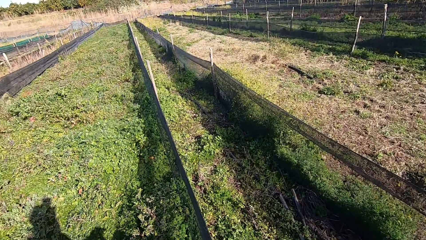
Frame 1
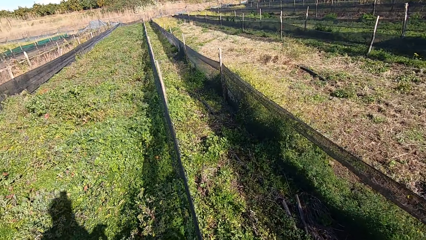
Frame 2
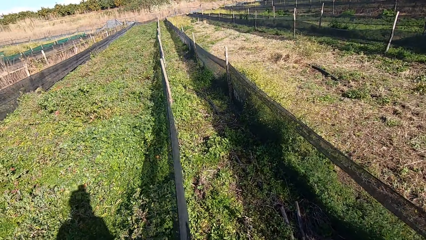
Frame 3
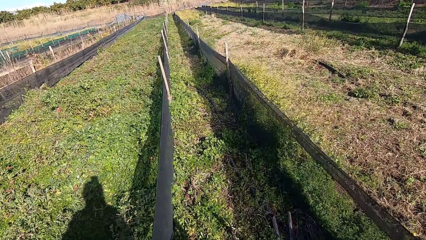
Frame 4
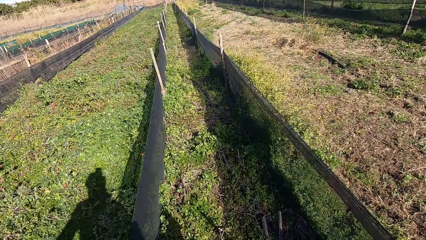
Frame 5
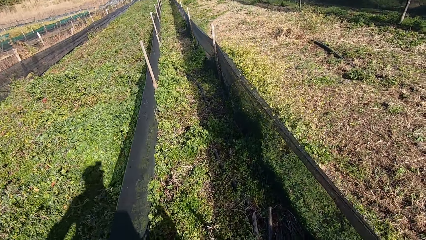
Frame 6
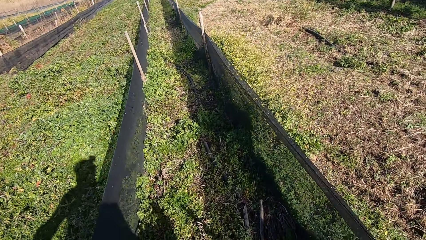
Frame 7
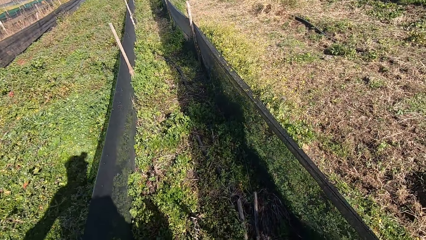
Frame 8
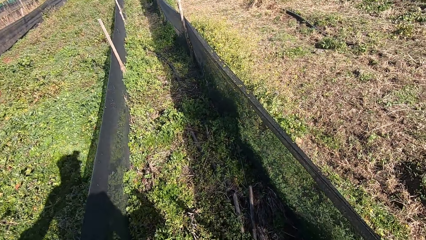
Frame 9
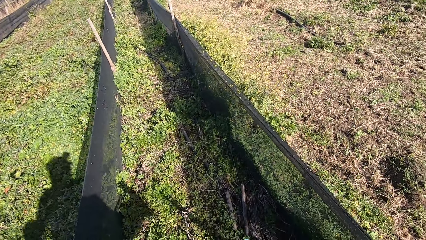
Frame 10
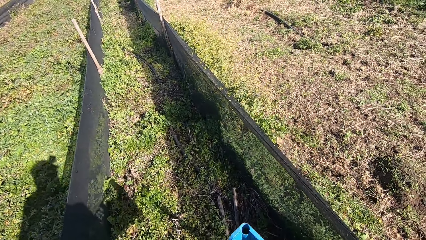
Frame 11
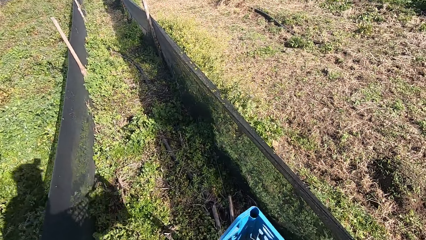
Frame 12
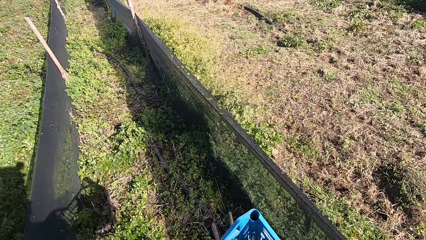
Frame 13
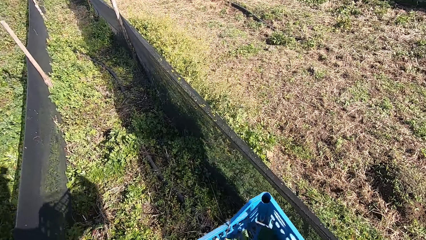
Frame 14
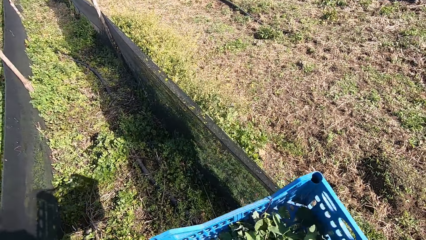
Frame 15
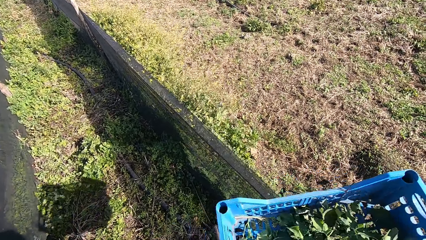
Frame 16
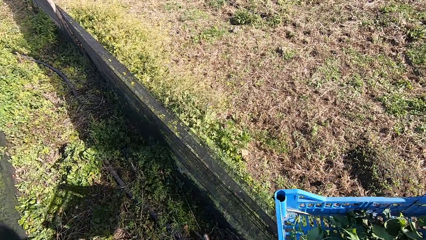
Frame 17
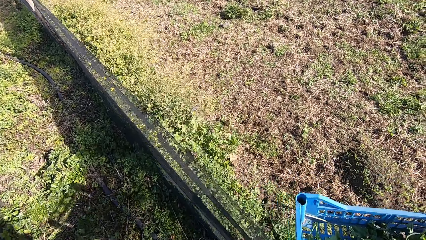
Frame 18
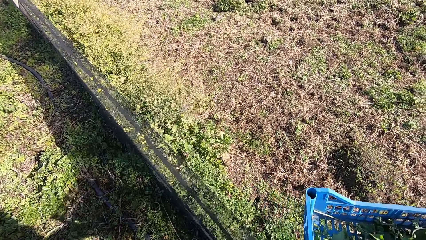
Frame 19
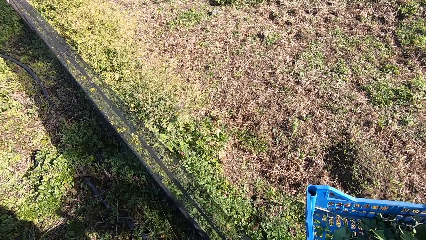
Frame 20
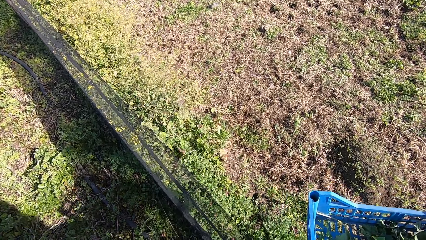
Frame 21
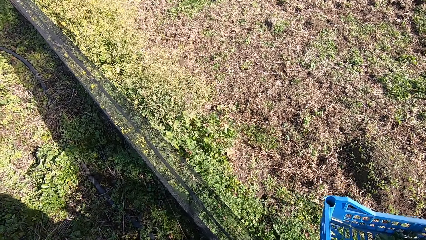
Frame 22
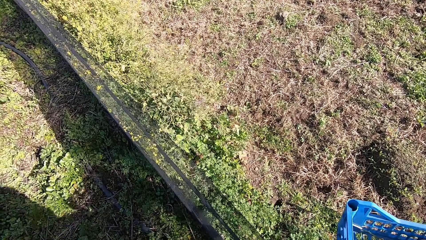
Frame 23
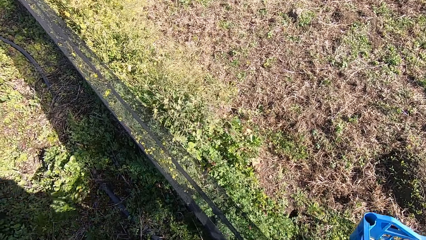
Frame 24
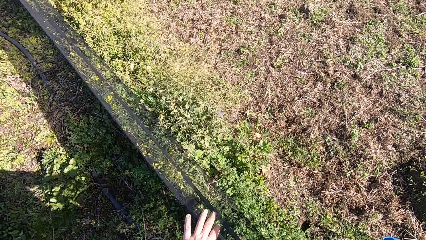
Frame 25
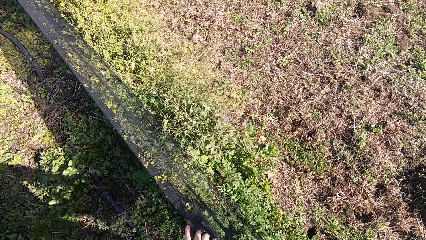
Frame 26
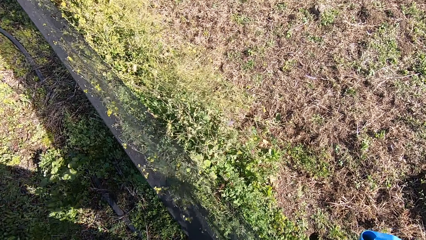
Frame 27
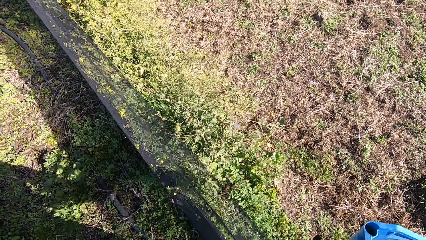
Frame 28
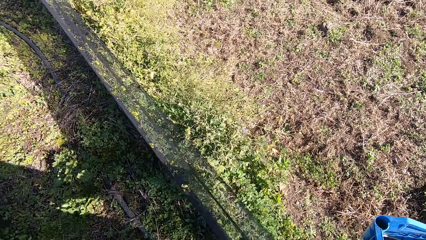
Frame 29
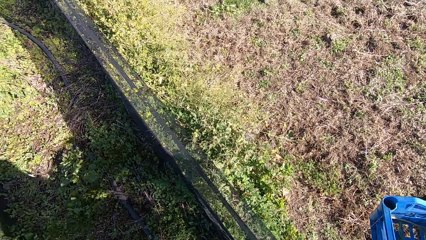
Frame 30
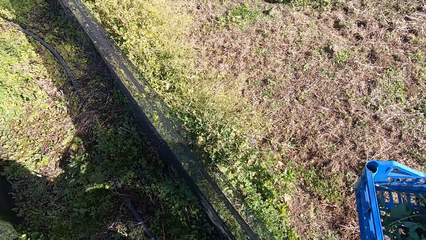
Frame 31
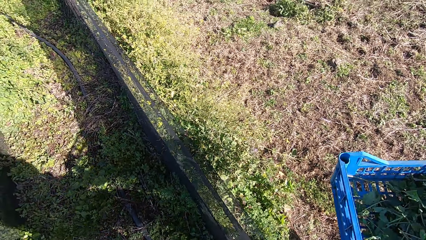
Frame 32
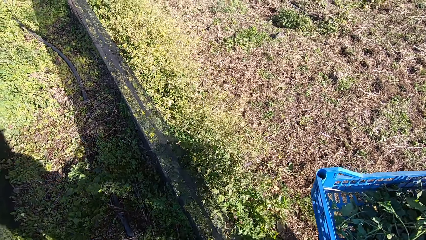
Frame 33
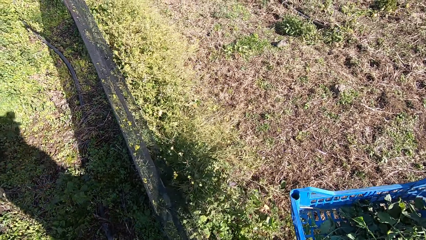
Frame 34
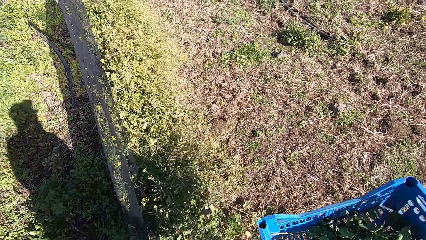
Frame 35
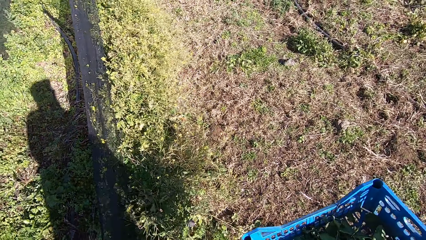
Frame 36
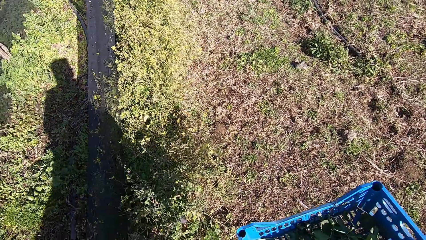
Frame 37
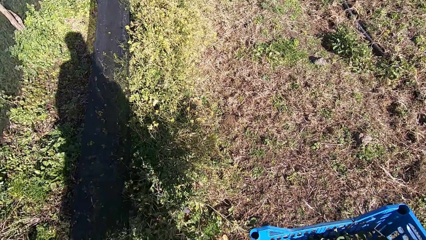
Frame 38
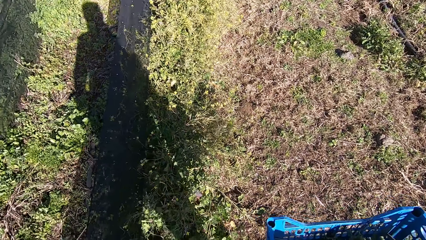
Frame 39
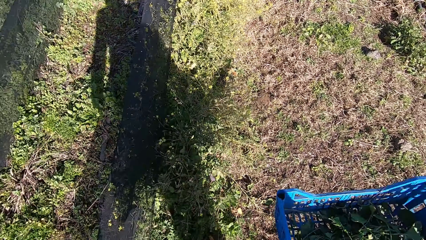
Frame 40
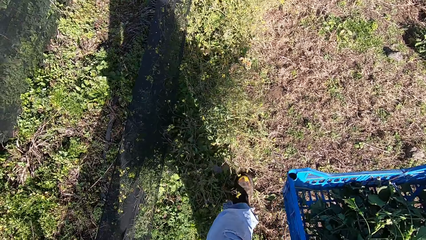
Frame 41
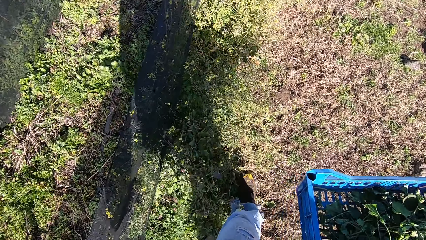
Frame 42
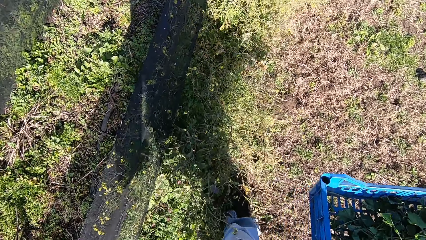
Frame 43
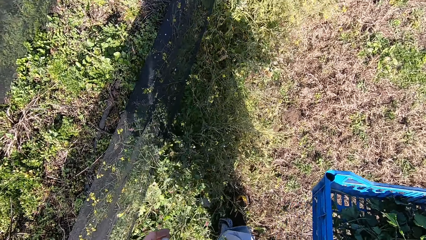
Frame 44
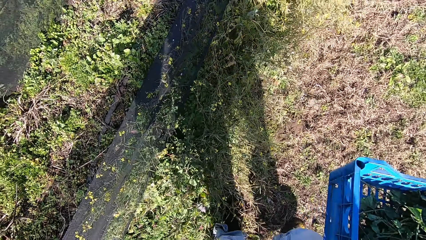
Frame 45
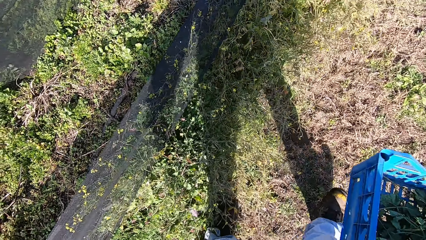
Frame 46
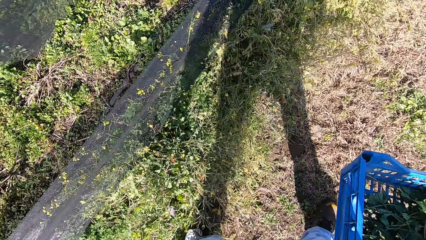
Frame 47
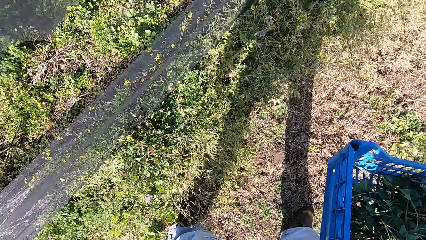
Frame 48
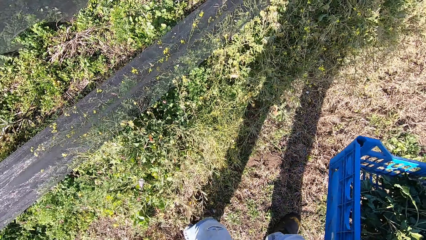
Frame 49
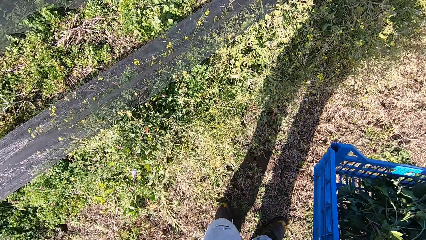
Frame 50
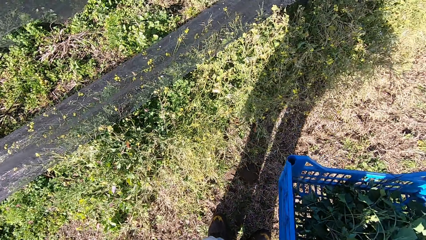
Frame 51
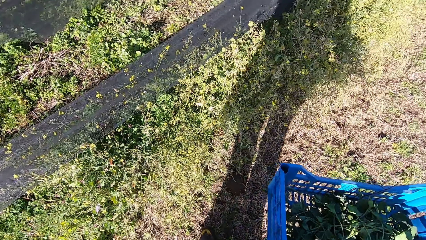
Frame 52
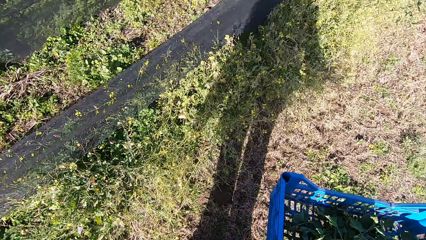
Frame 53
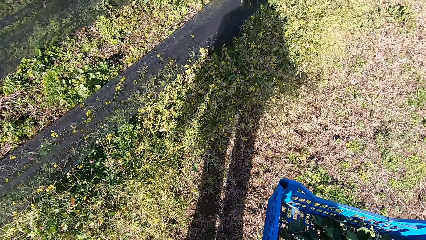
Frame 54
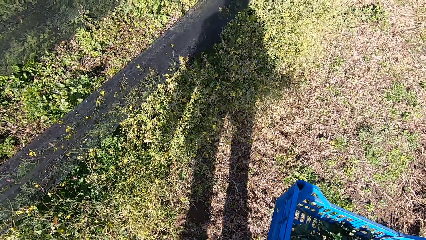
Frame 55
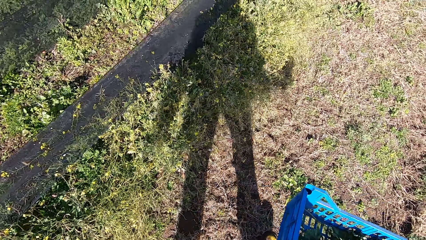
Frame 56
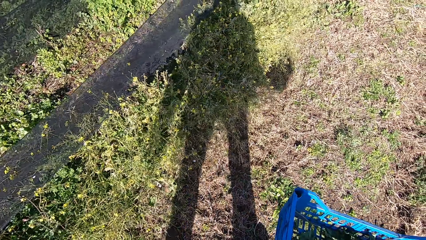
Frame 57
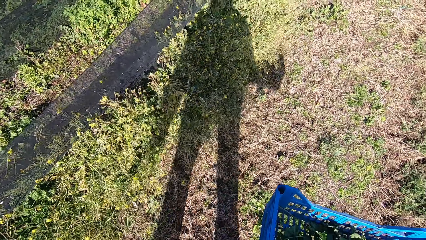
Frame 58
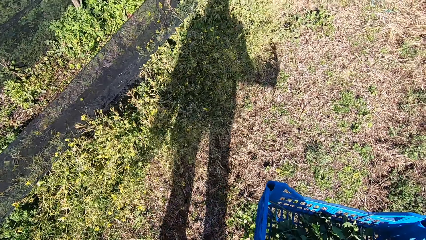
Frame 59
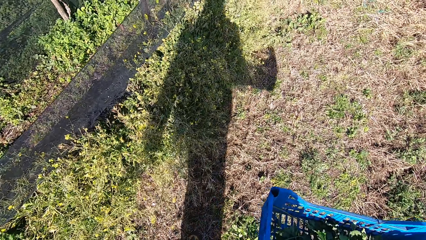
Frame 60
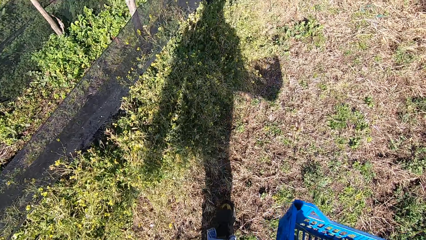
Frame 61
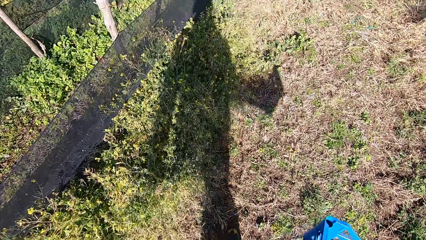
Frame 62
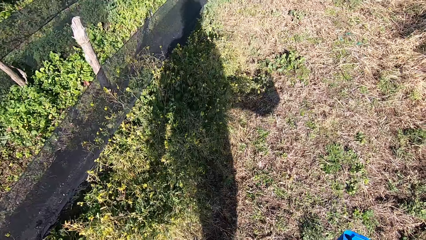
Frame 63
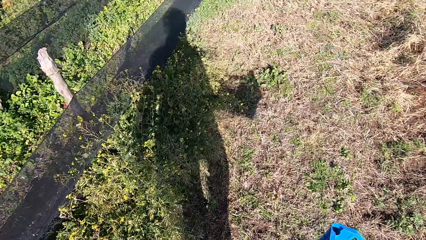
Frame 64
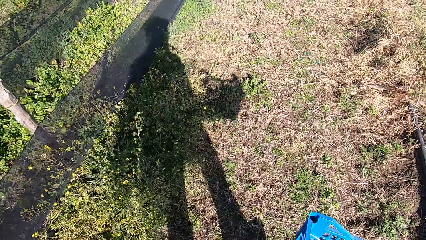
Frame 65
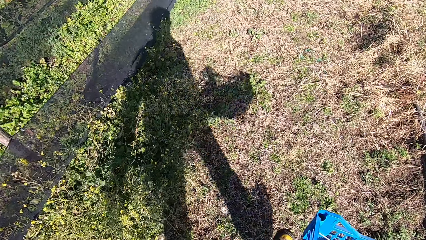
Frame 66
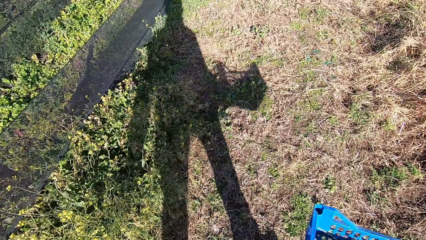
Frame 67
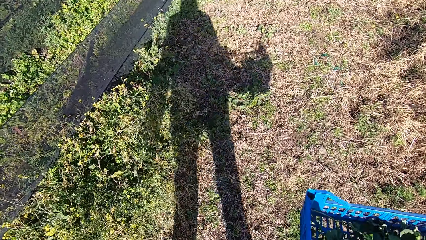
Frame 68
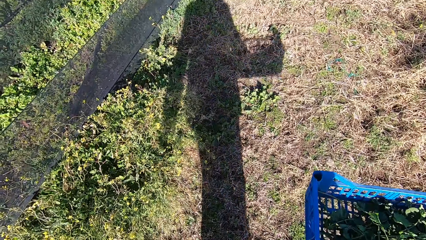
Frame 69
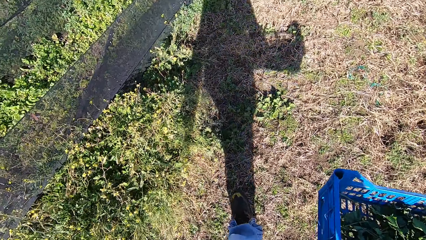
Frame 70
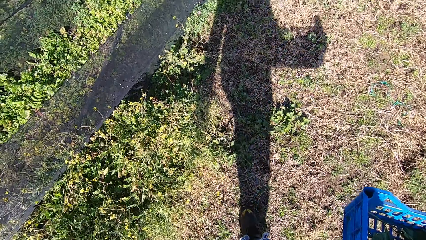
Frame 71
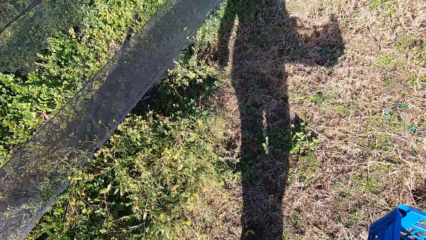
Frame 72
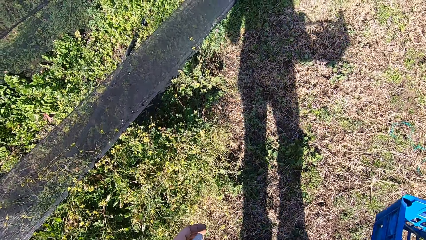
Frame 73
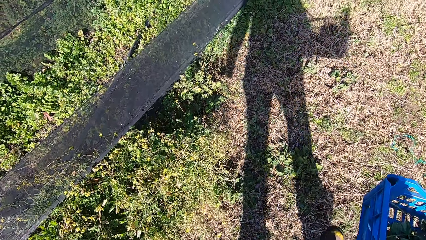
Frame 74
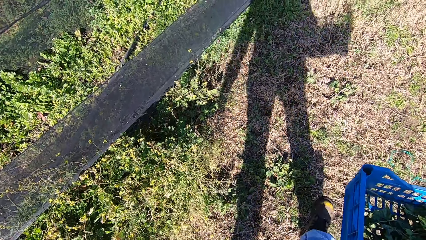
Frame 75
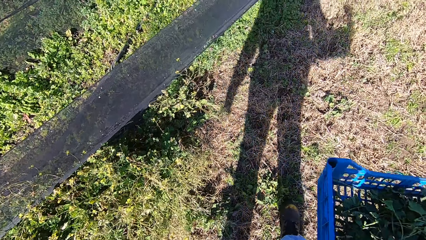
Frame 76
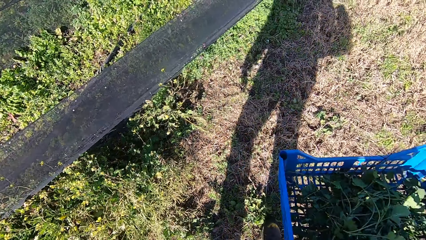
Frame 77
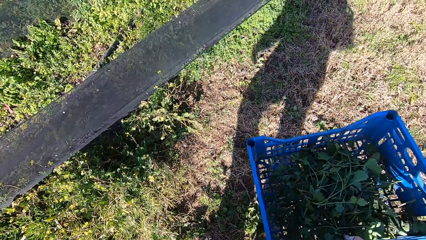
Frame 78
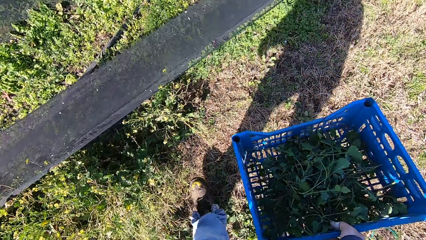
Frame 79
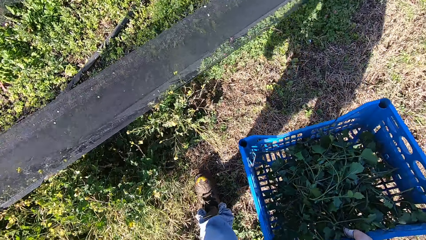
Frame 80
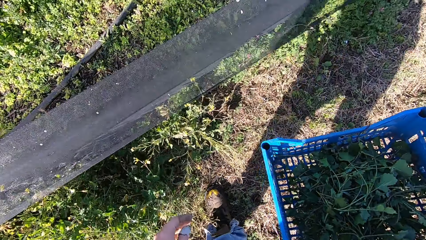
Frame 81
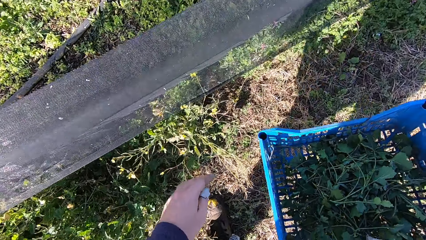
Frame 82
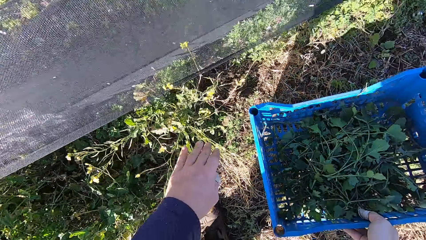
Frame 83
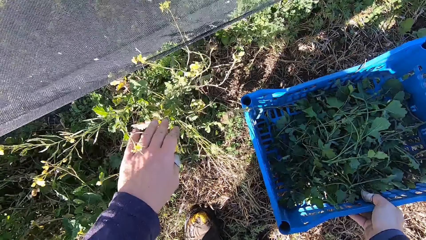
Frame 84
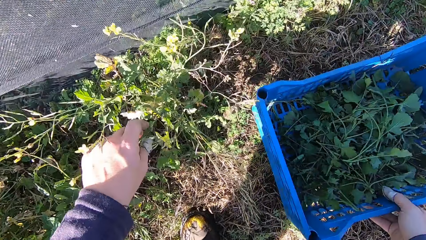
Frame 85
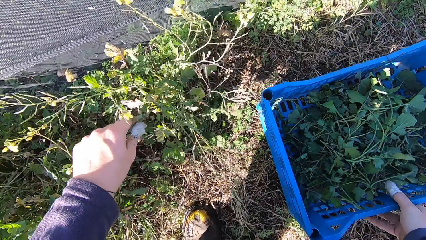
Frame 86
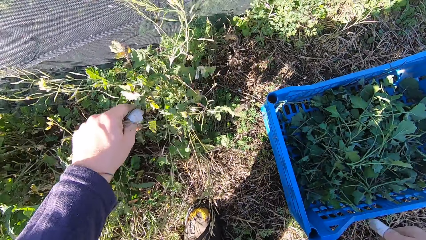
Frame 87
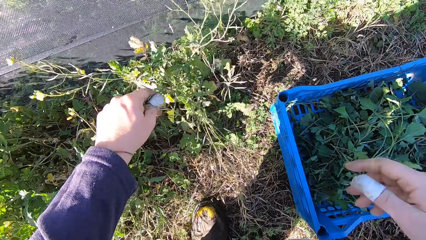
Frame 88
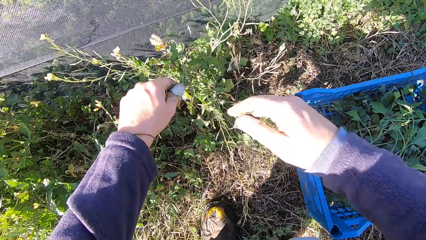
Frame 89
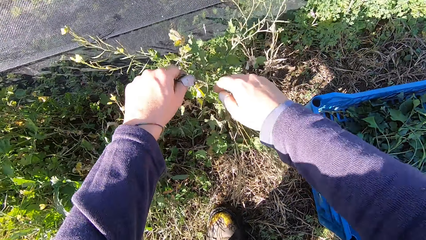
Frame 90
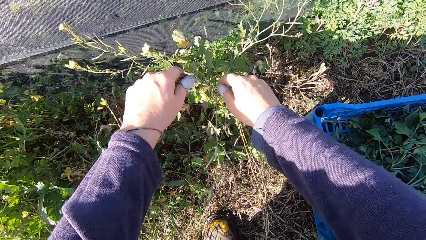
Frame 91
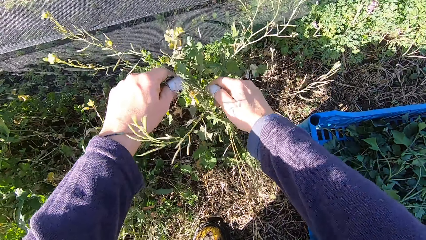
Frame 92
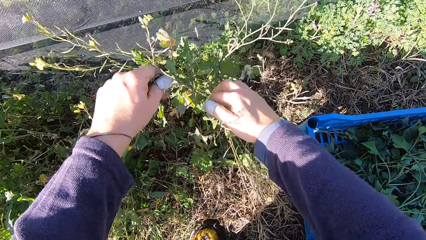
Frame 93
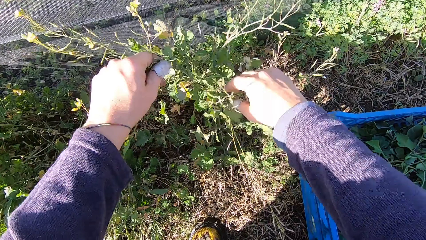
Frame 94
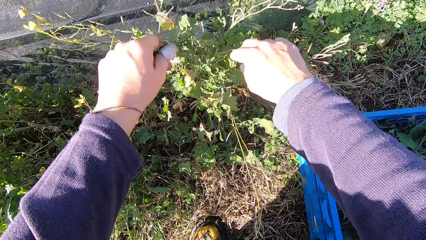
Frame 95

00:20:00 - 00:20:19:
The camera wearer walks around the garden. He jumps over the fence. He walks around the garden. He drops the basket on the ground. He checks the plants with his hands.
